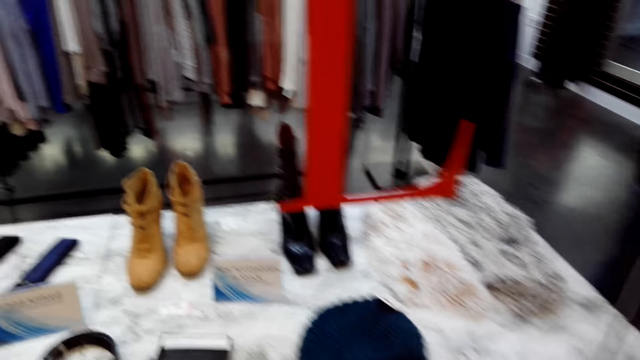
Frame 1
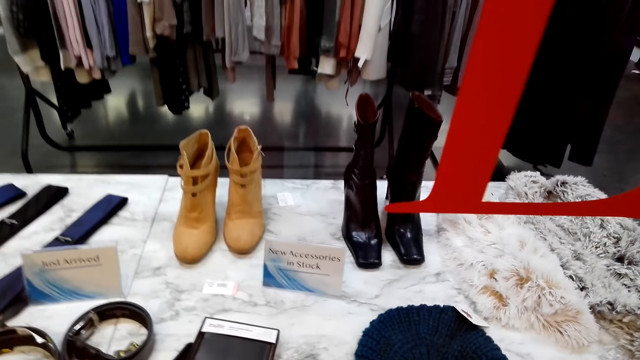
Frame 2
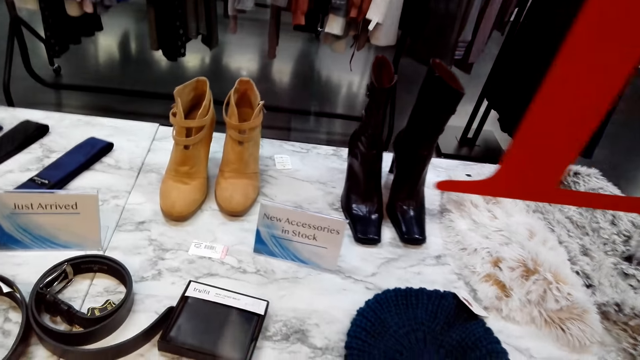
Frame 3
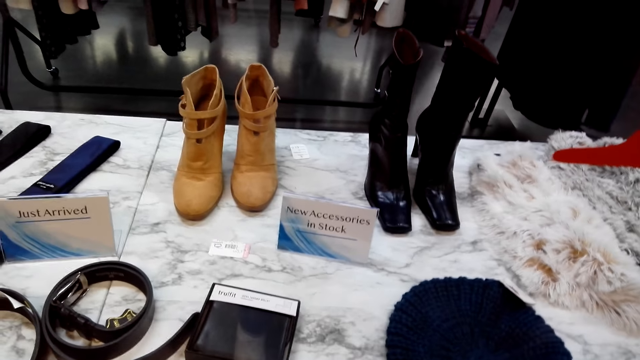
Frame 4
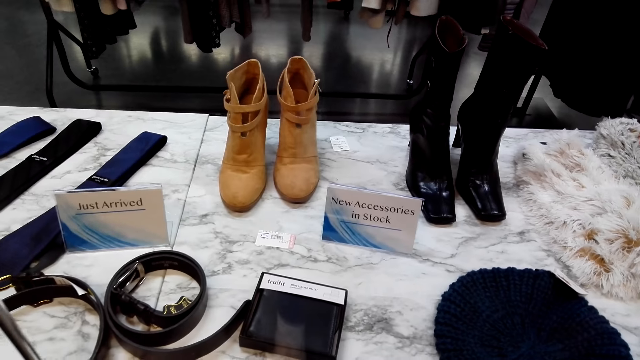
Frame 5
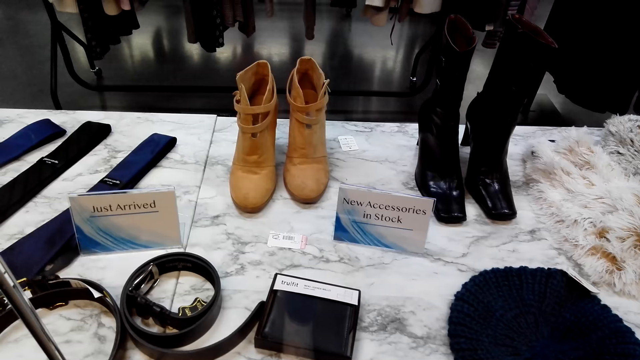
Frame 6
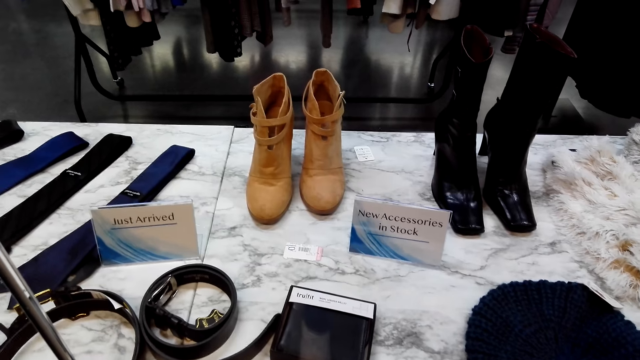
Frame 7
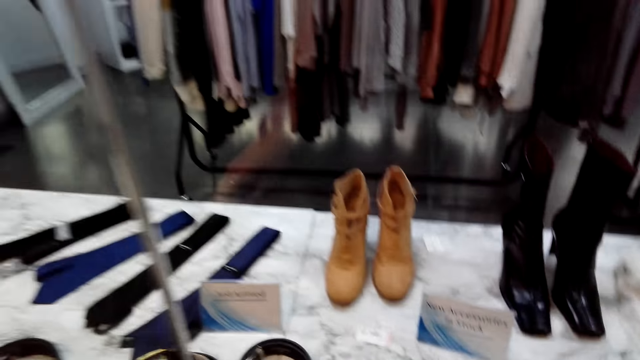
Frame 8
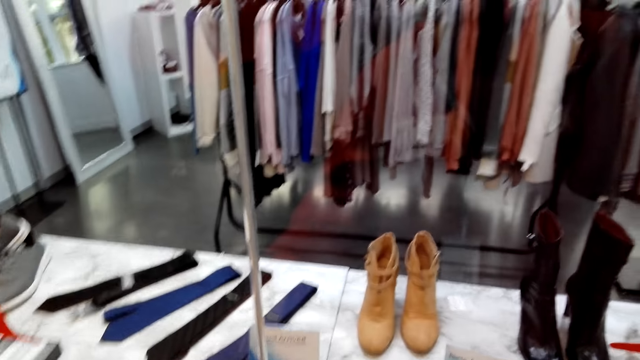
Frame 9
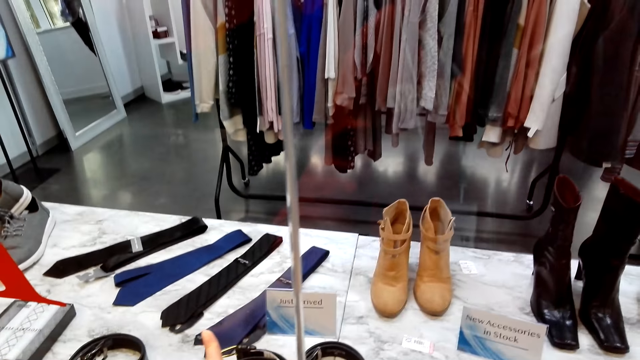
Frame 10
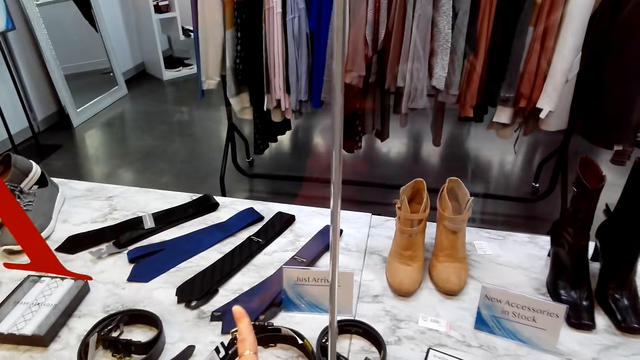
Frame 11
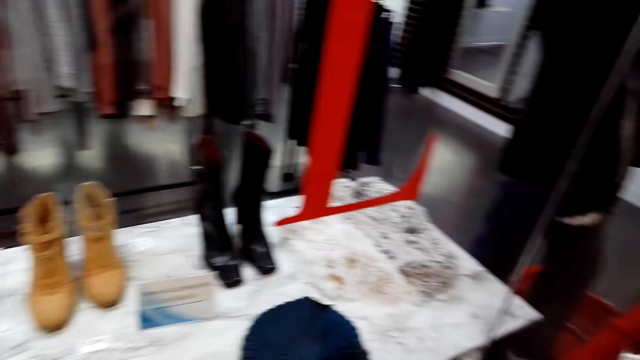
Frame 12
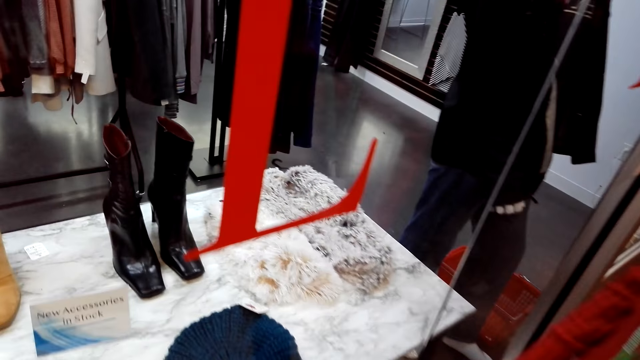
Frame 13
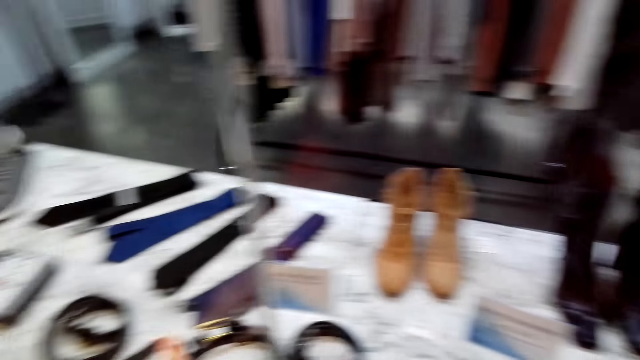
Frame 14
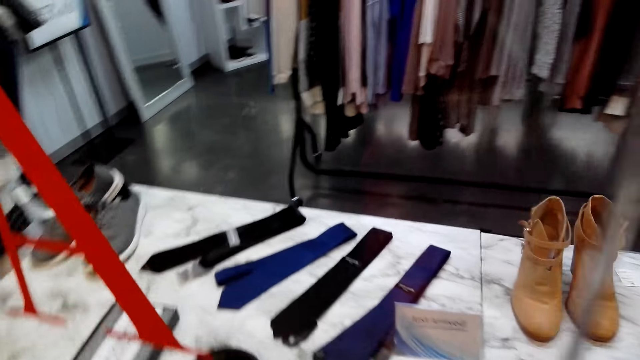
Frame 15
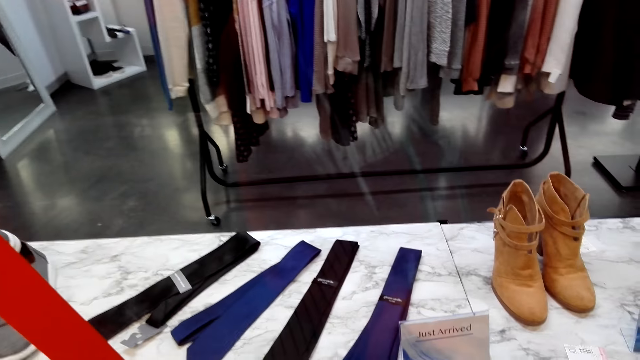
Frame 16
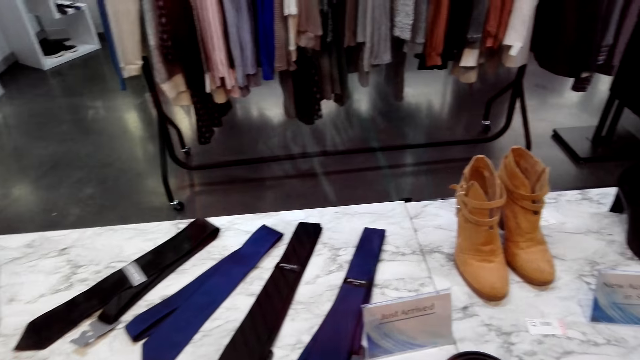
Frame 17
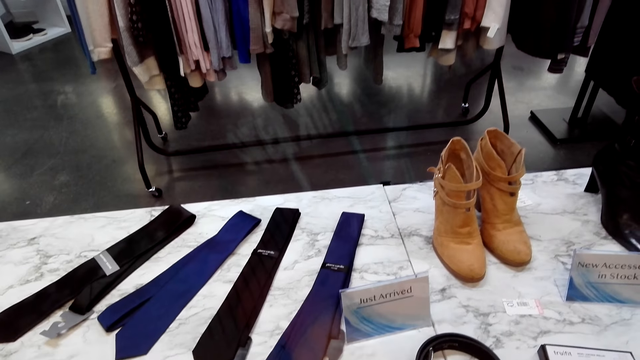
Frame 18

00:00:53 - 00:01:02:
A lady speaks. The camera wearer speaks.

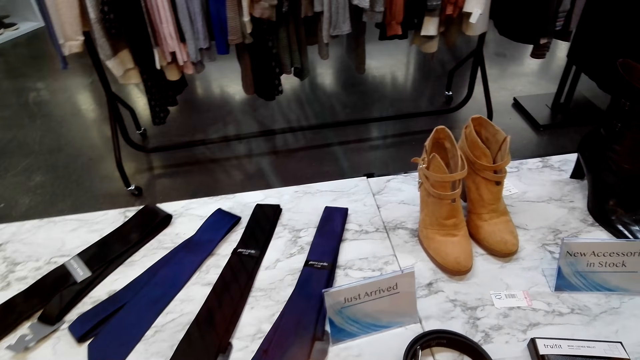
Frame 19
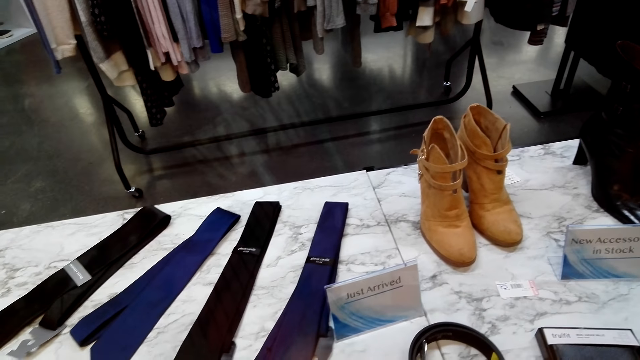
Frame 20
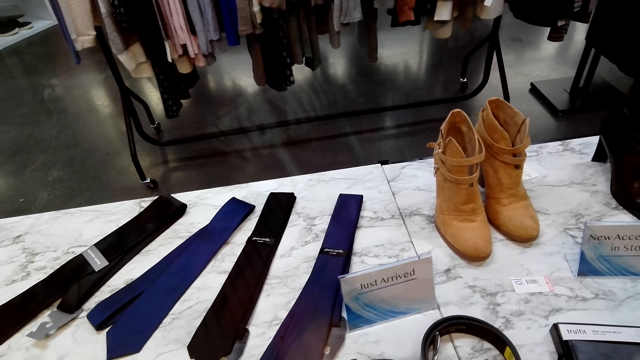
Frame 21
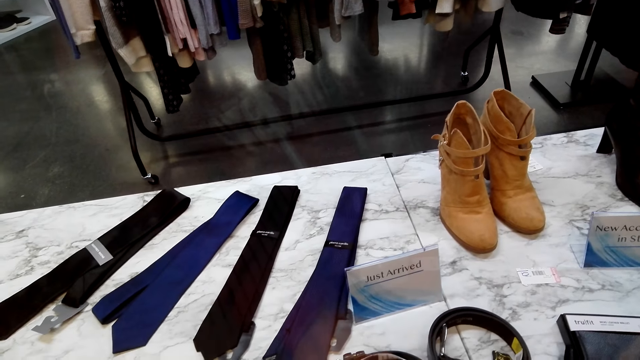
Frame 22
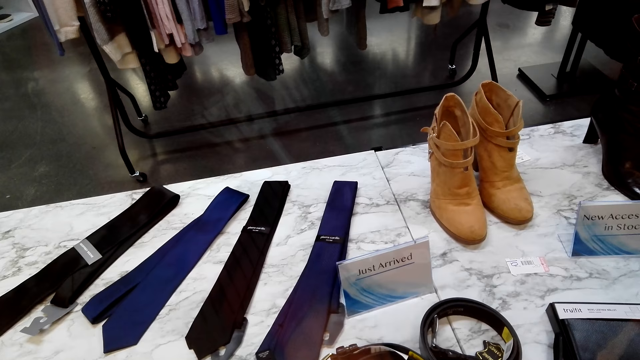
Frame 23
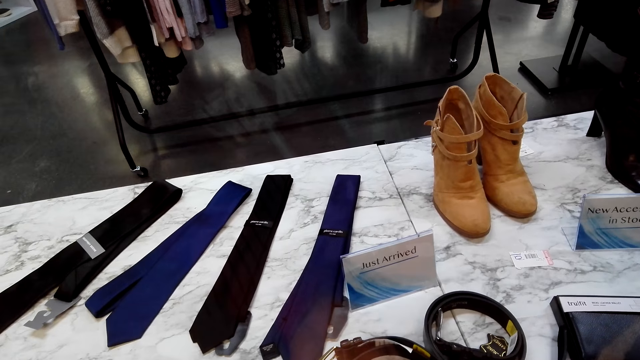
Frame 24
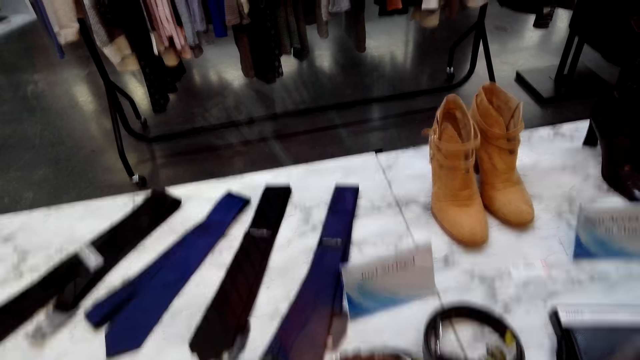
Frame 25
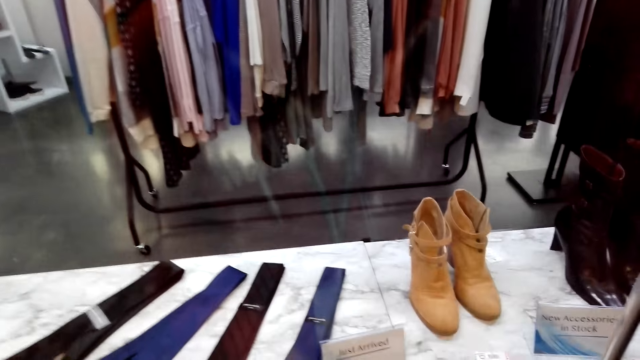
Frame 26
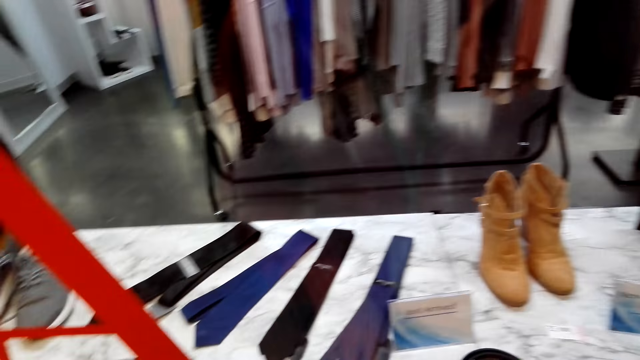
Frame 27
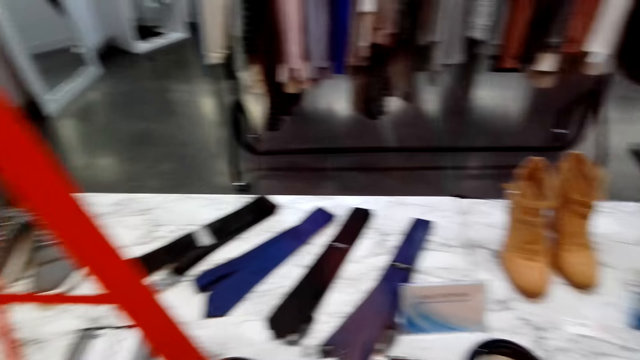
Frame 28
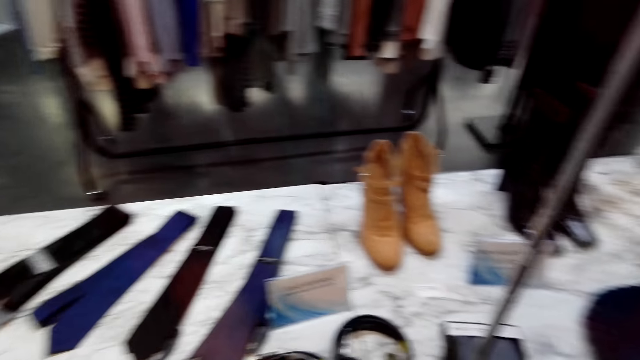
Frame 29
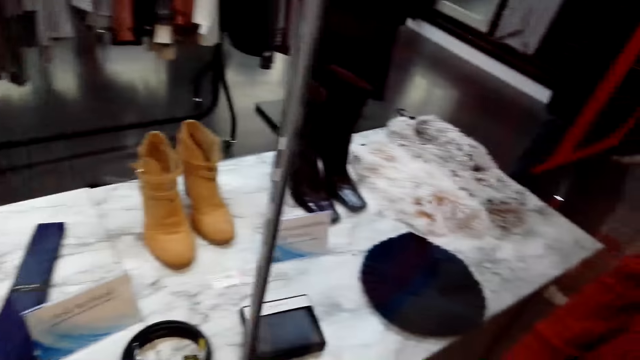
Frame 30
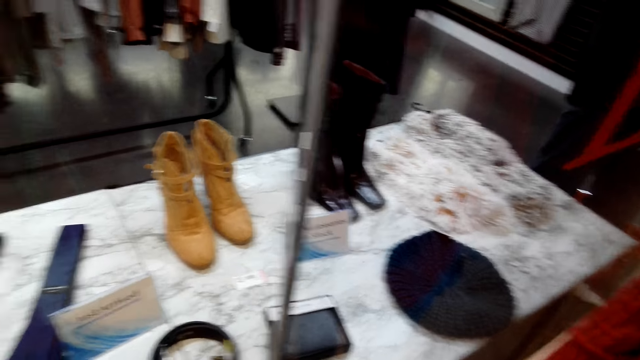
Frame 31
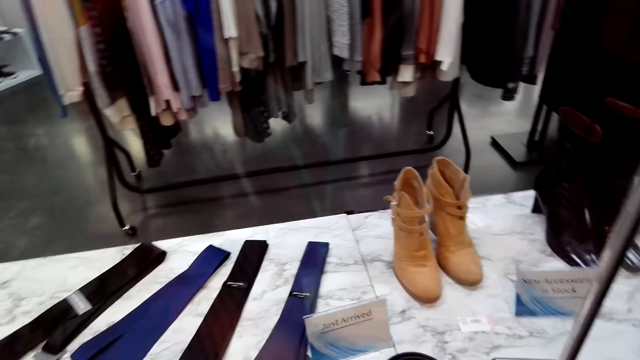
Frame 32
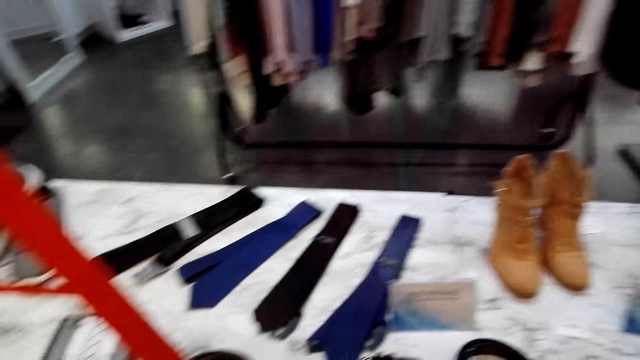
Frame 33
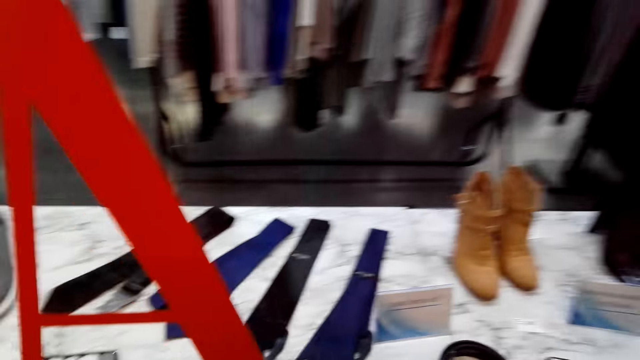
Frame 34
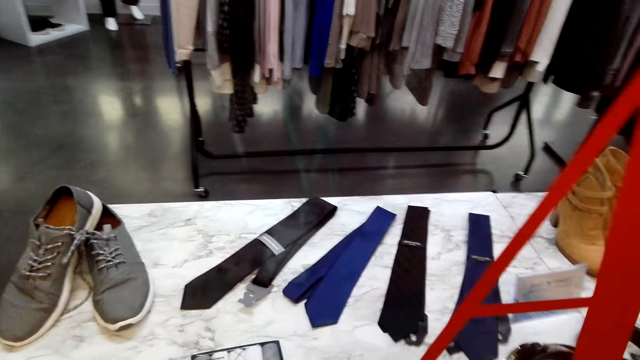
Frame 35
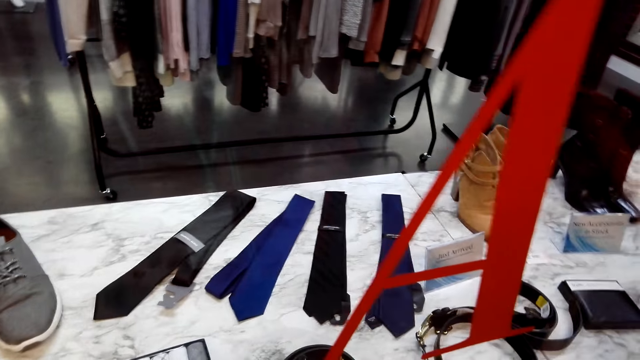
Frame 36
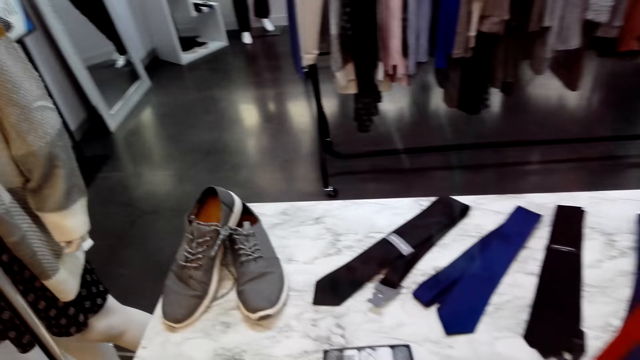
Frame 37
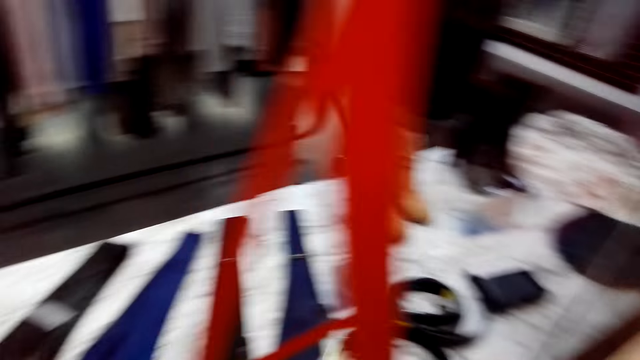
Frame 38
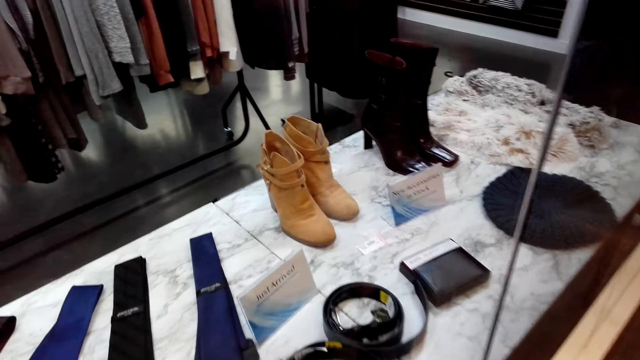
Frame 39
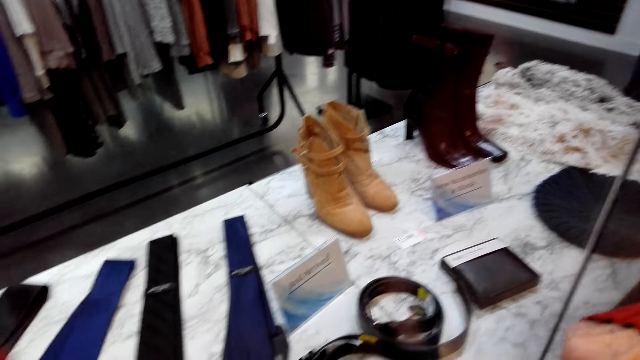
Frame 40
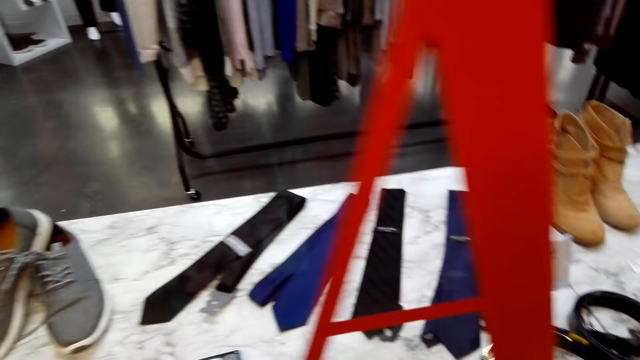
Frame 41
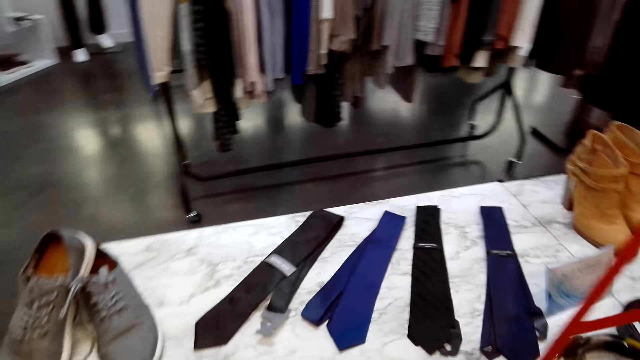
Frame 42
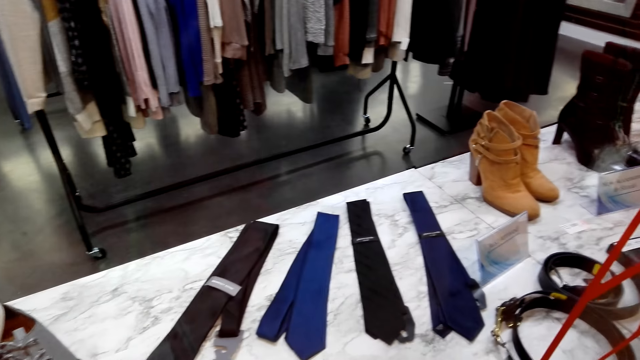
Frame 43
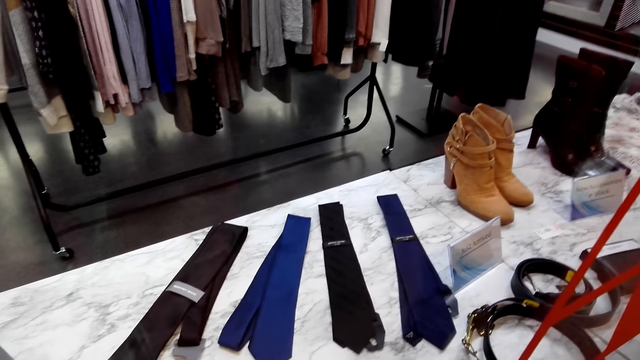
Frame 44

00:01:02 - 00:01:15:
The camera wearer stares around. A lady speaks. The camera wearer speaks. They move around.
